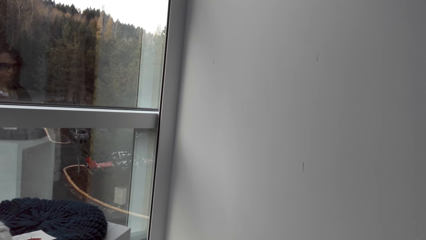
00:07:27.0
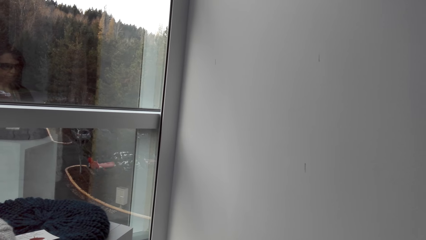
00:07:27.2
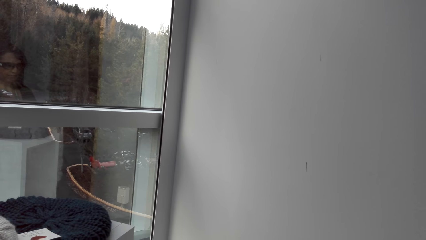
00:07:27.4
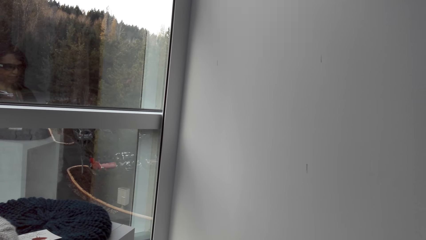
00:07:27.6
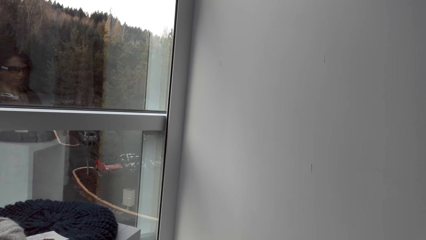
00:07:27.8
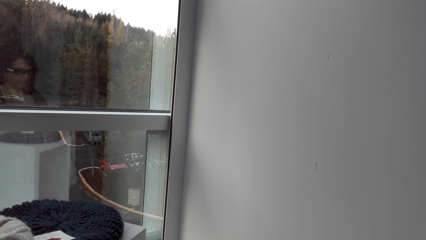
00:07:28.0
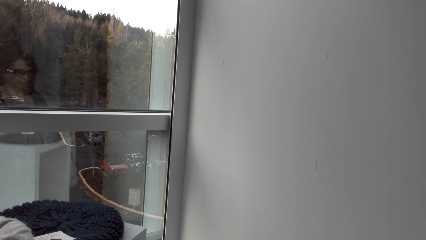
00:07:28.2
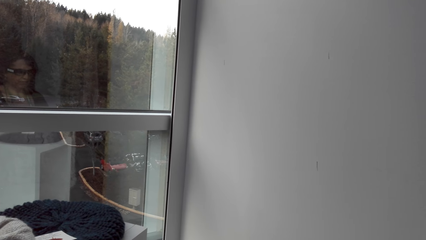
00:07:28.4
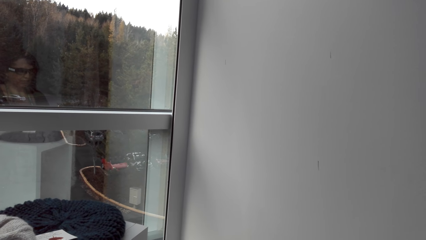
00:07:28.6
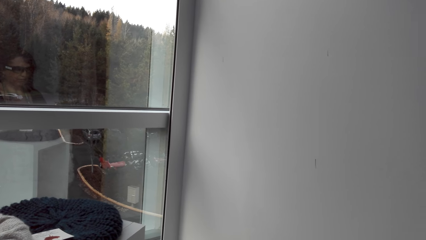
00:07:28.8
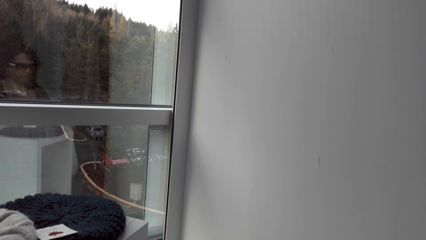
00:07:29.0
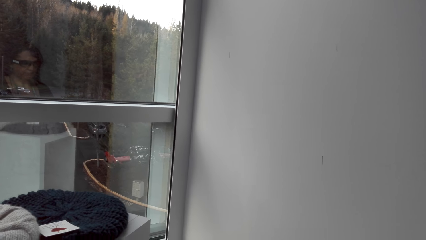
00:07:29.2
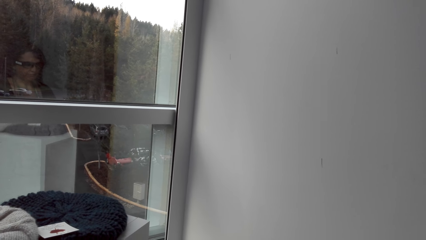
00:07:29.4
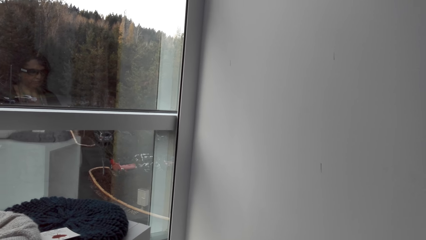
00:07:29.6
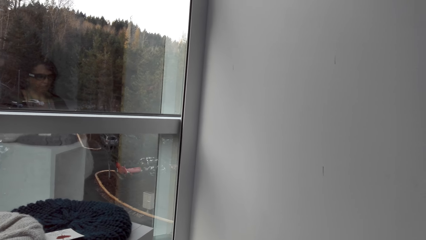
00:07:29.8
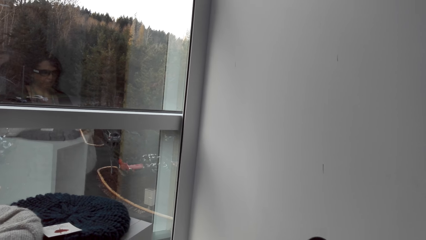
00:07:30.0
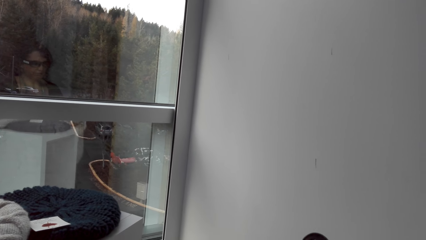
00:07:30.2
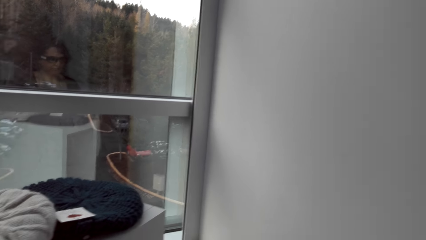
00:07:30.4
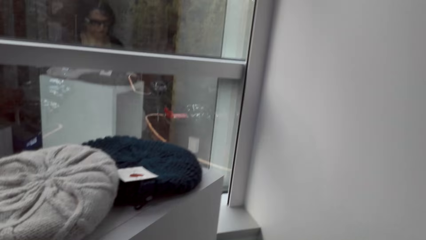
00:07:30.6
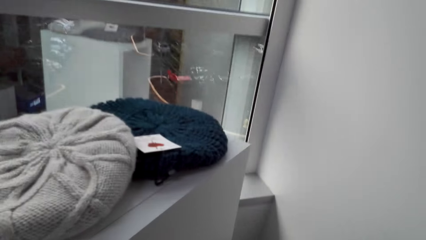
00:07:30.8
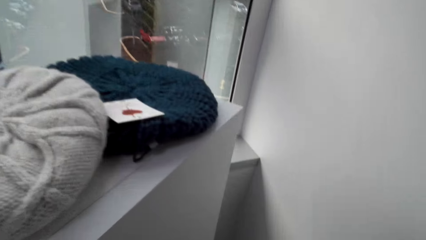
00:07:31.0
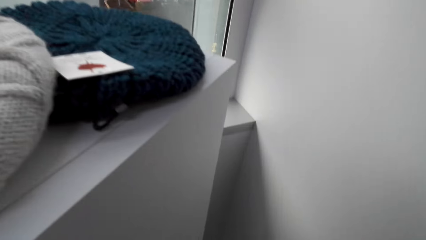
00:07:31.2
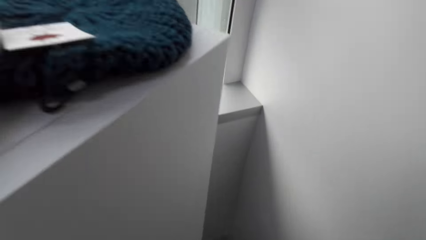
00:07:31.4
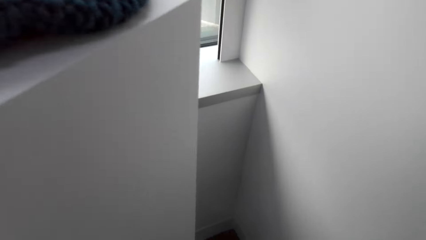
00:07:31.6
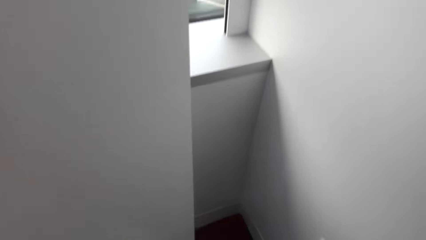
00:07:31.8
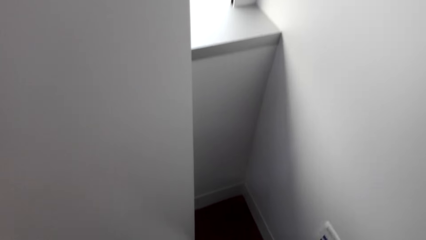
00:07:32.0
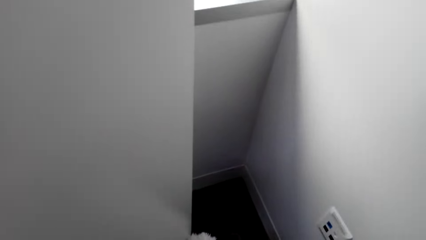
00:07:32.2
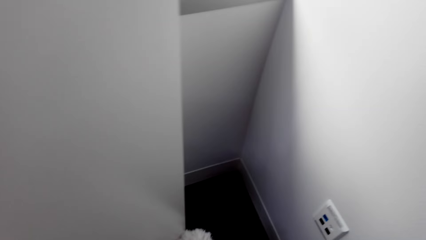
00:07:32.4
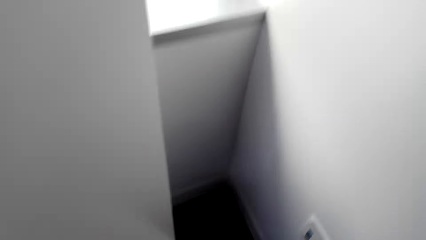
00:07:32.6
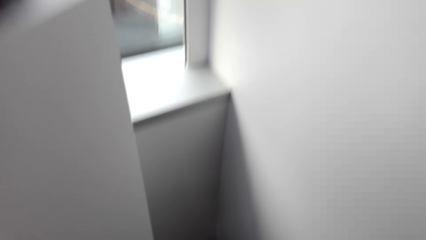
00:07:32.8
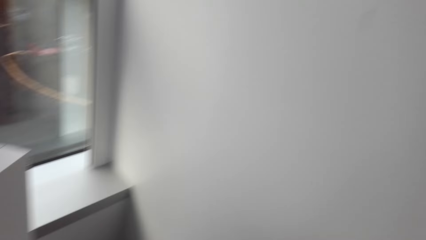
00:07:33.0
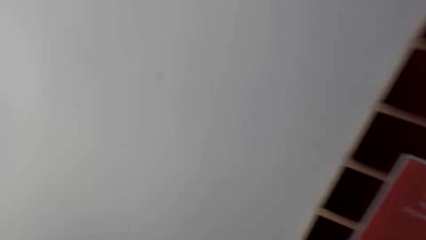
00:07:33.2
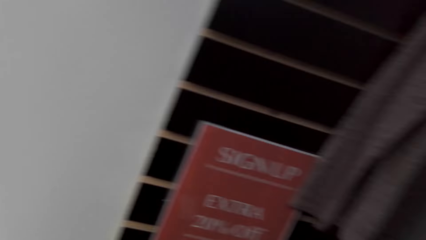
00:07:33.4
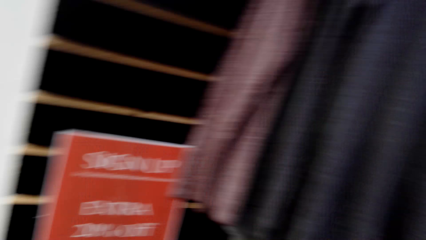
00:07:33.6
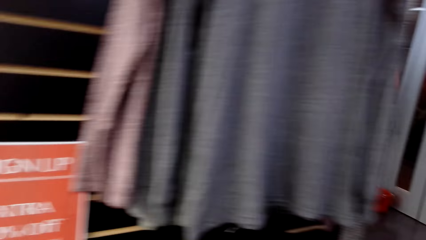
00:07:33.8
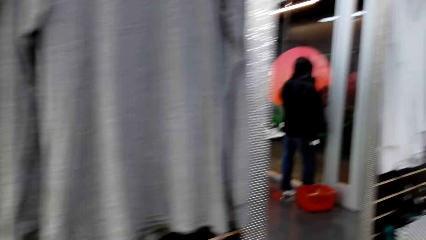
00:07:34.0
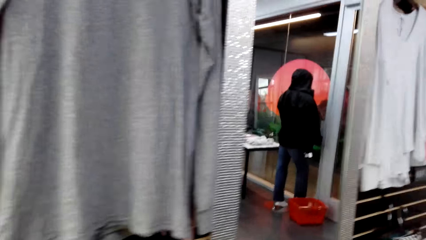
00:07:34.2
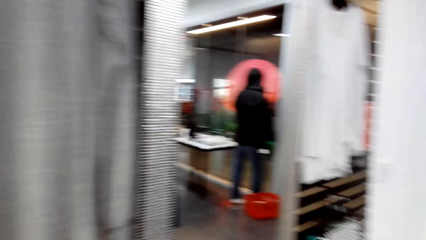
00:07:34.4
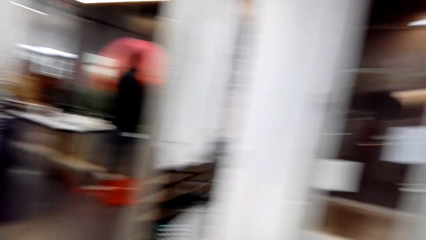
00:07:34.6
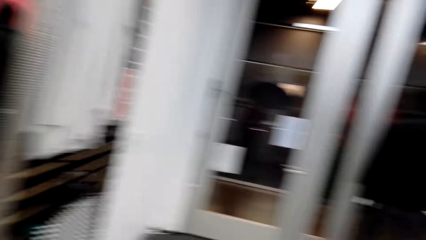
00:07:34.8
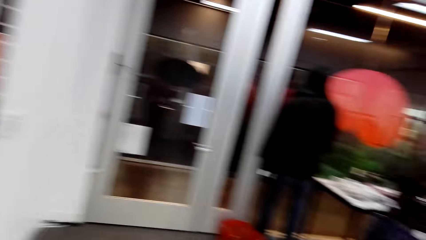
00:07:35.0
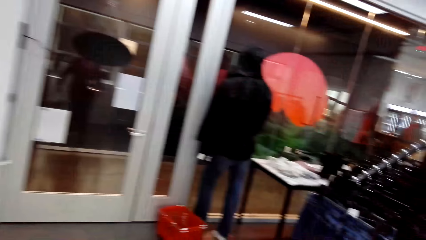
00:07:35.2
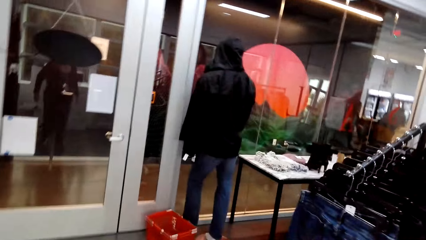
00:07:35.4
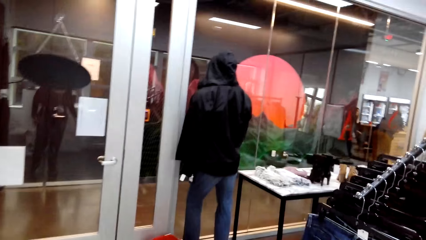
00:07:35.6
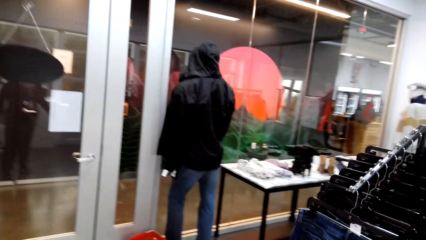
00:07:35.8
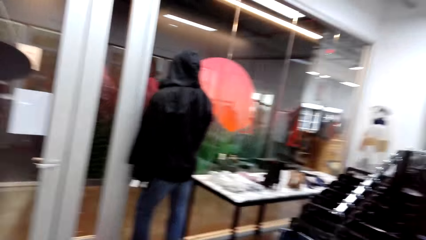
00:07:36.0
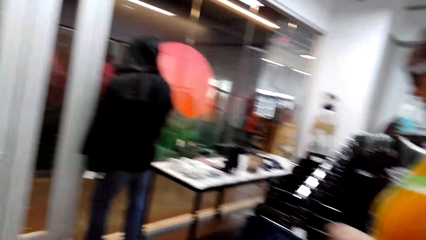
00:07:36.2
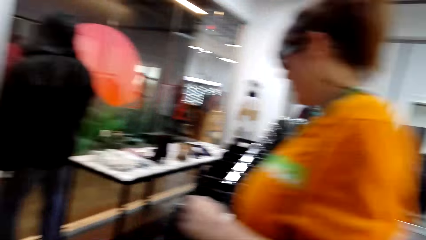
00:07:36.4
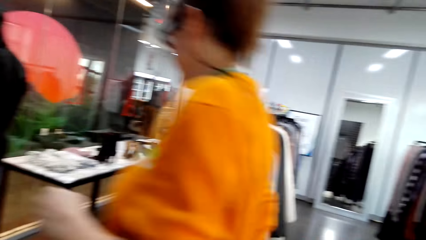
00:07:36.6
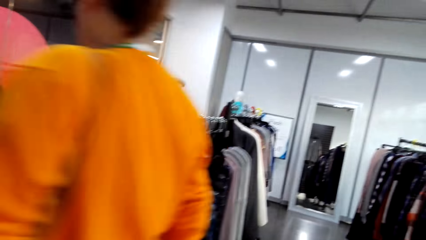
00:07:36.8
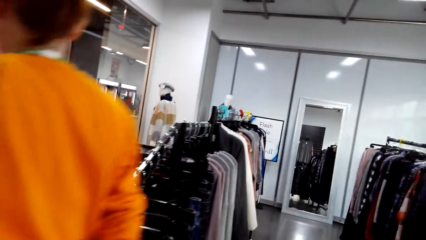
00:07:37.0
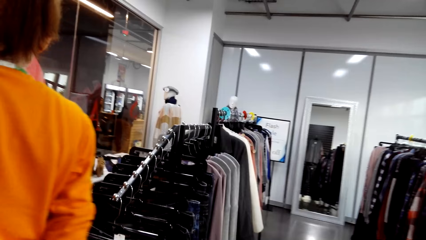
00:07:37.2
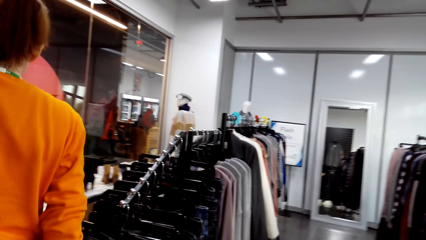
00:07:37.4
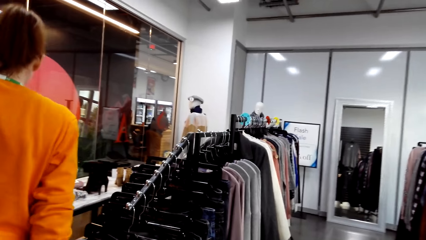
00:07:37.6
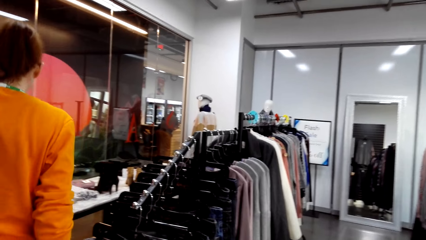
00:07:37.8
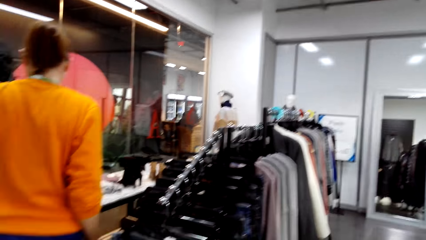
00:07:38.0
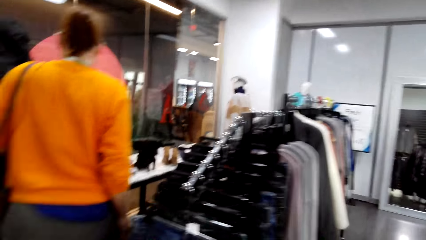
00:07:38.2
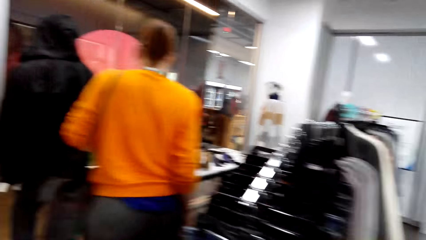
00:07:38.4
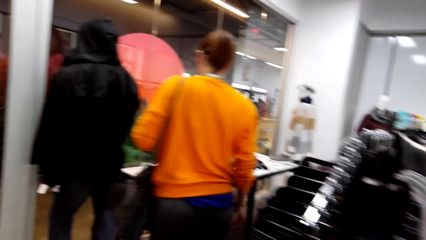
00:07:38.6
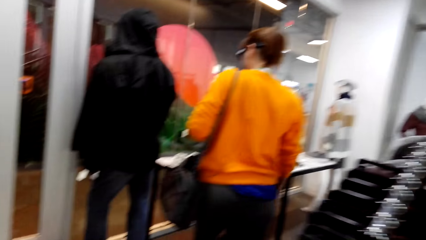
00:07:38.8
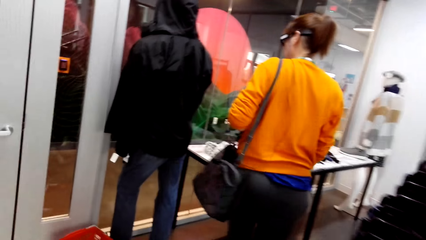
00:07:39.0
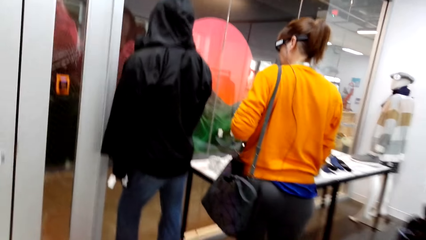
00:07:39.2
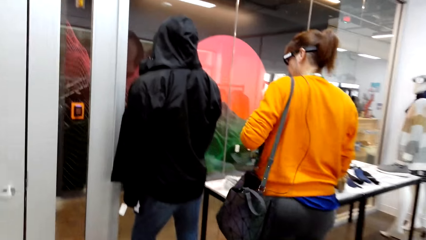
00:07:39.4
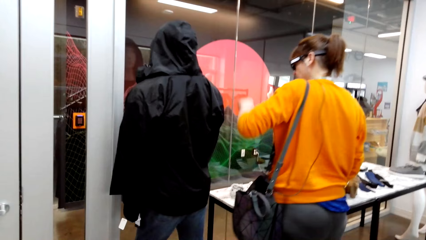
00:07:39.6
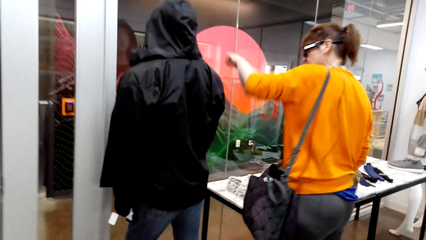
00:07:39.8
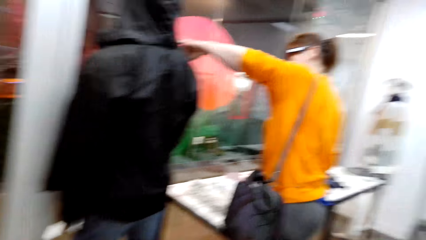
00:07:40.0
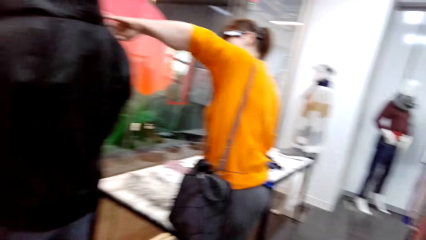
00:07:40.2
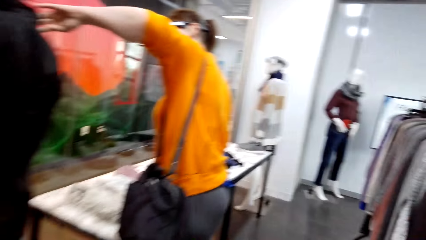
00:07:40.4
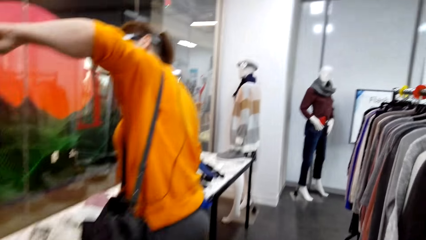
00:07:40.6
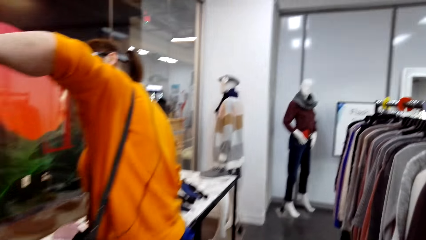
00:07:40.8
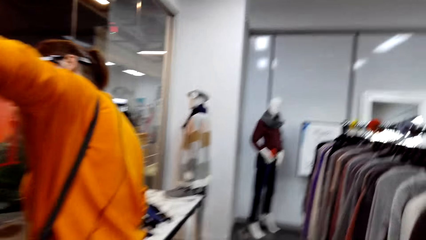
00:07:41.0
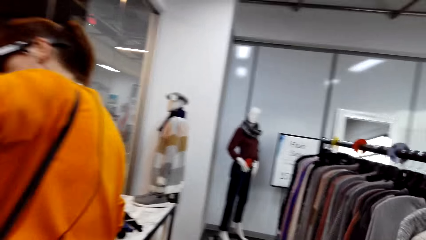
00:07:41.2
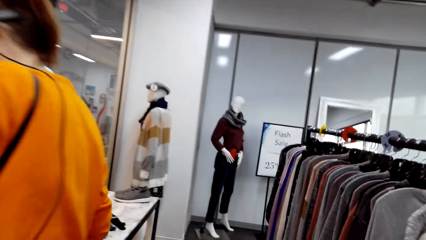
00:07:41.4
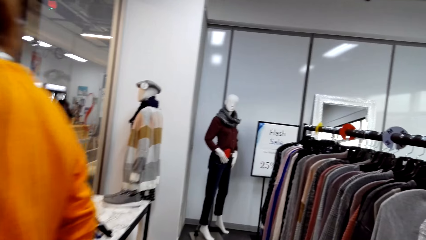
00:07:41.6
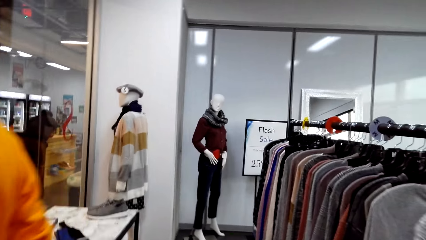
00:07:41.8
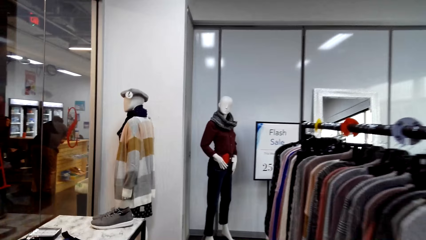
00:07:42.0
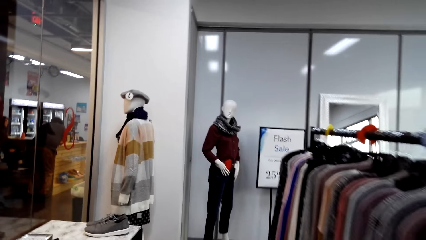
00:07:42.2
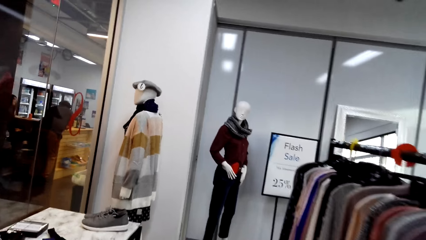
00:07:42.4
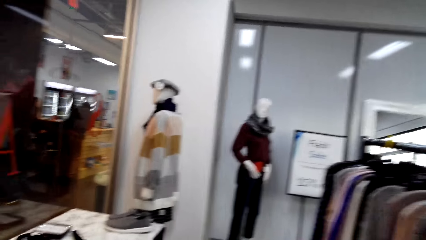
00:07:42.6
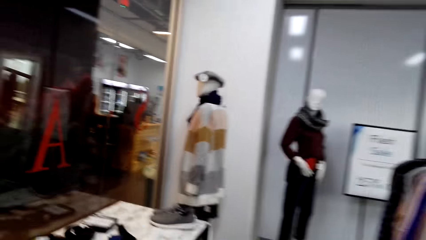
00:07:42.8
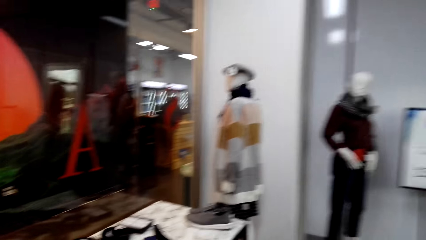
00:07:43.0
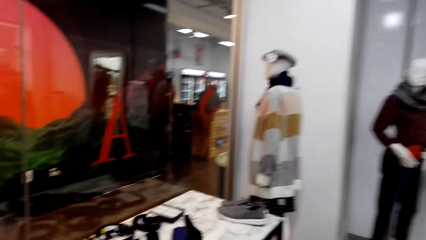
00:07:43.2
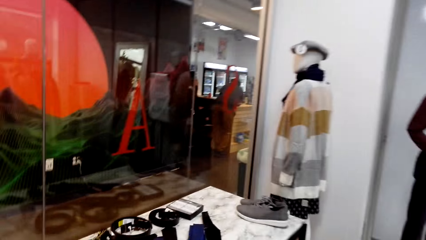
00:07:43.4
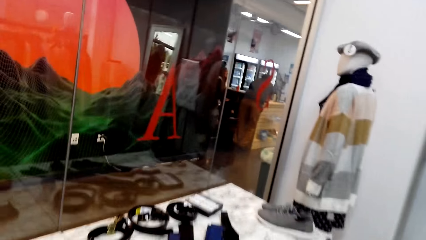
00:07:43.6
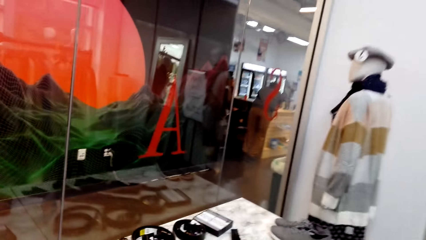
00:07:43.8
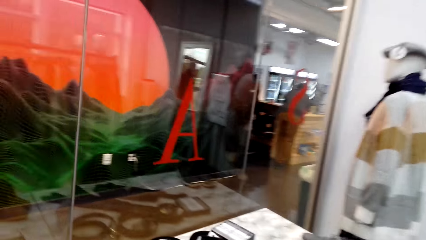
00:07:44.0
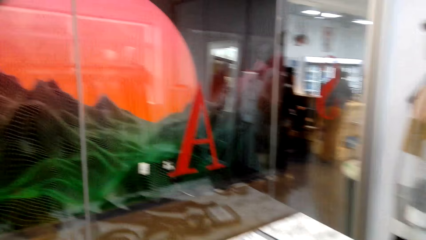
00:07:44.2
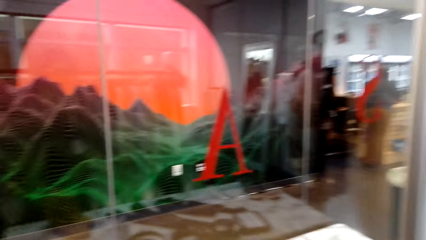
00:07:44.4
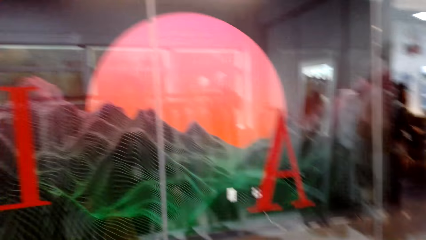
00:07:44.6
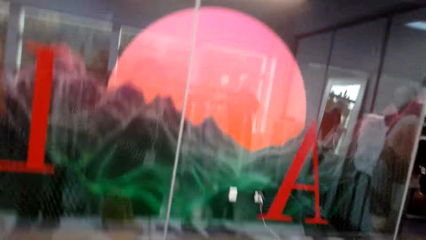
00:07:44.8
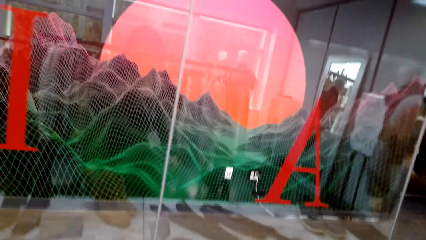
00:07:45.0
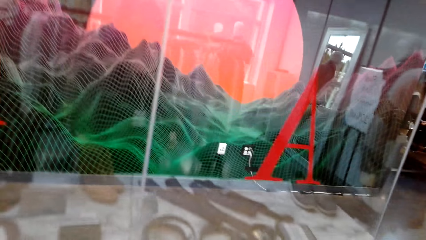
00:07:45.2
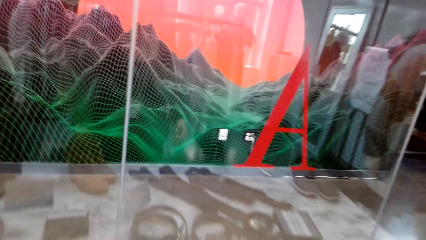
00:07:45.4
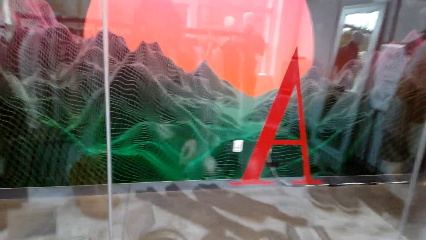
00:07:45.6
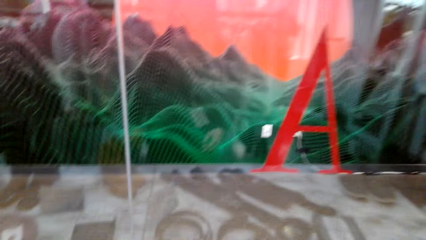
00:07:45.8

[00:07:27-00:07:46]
The camera wearer bends down. They walk around in the clothes shop. A woman passes next to them. The woman adjusts a jacket on a mannequin. The camera wearer looks at the dummy. They converse with the woman.
